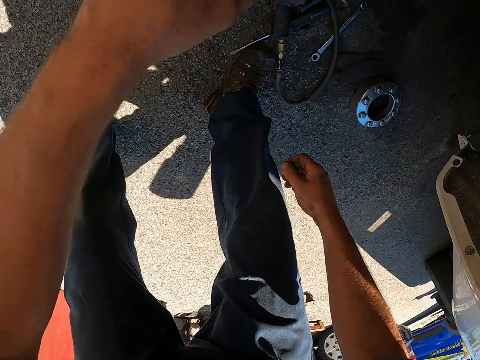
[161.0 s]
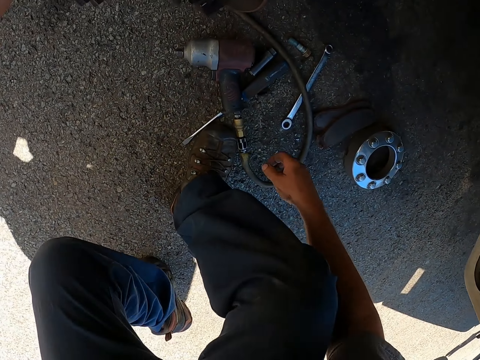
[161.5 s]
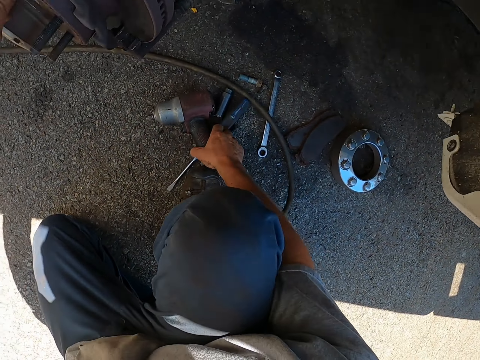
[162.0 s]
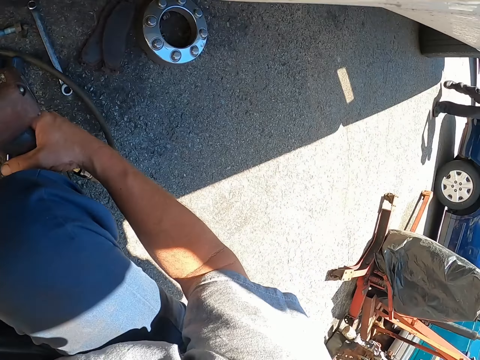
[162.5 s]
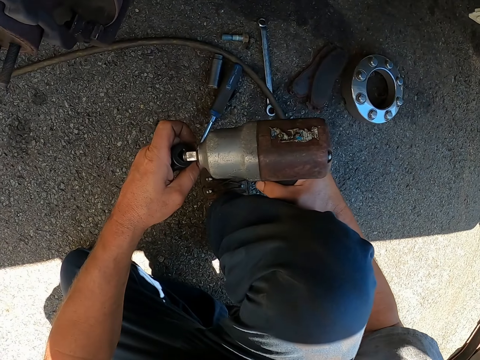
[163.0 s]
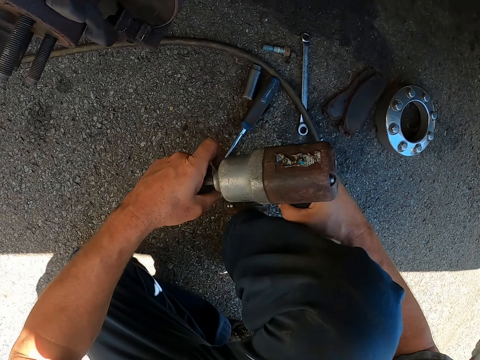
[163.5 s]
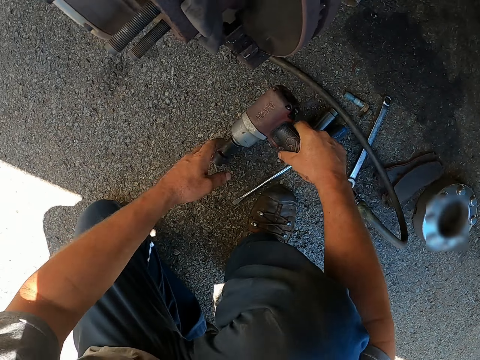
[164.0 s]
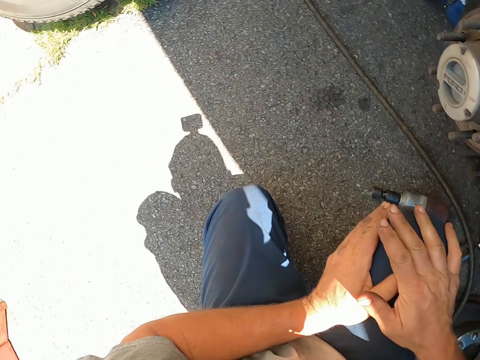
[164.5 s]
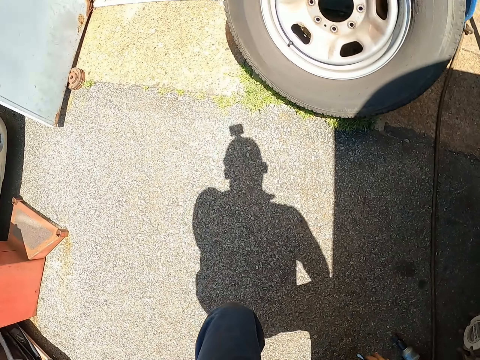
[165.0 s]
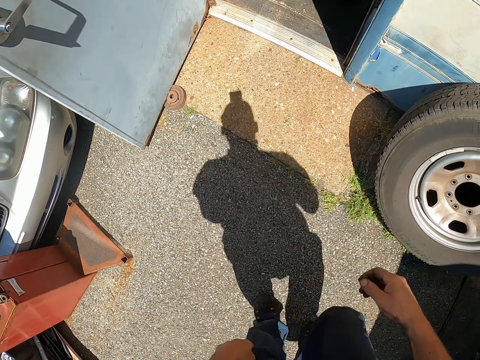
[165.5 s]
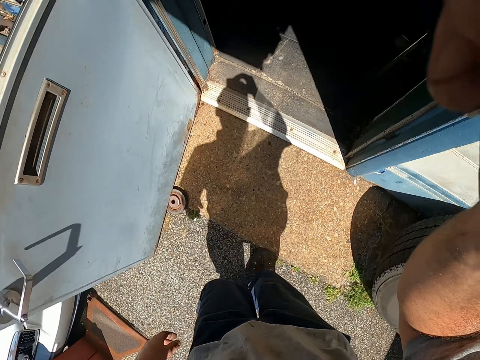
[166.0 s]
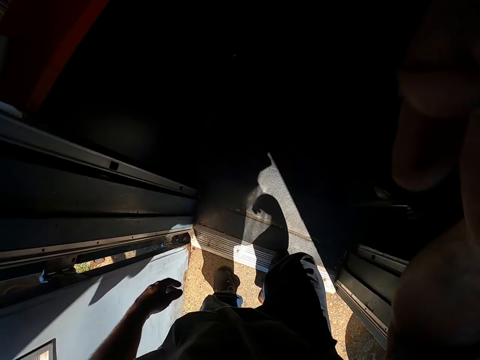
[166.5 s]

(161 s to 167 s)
The camera wearer bends down. They pick a drill. They hold a machine. They fix the bolt. They put the drill down. They stand up. They walk round the garage.
